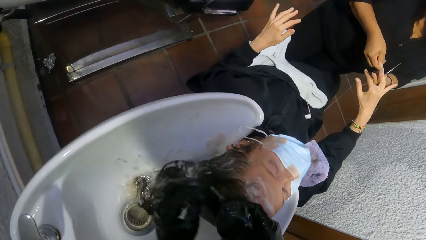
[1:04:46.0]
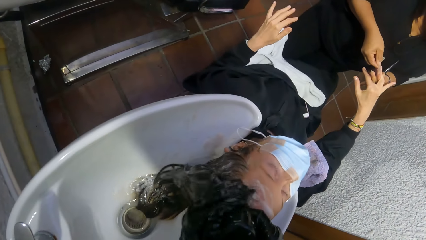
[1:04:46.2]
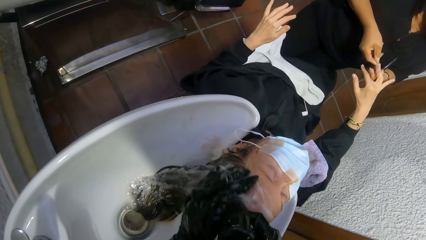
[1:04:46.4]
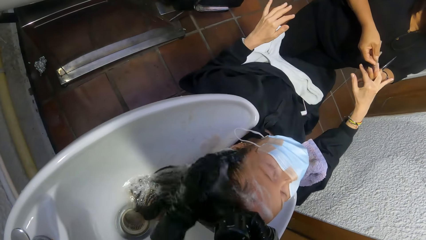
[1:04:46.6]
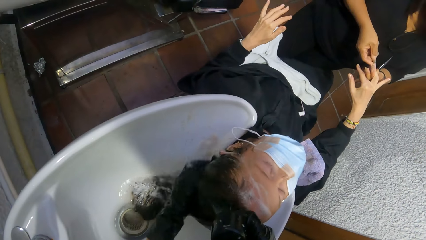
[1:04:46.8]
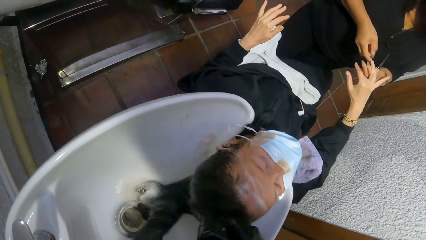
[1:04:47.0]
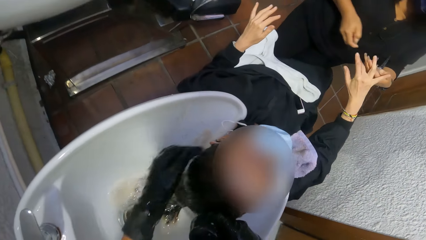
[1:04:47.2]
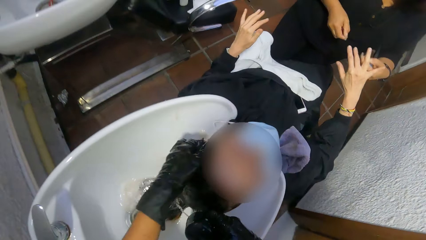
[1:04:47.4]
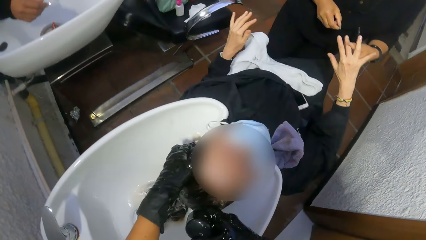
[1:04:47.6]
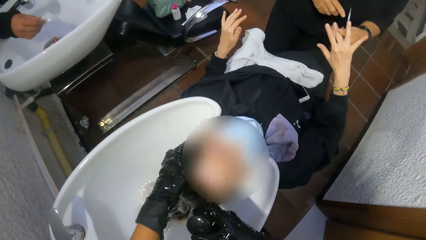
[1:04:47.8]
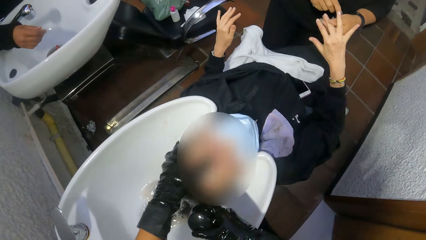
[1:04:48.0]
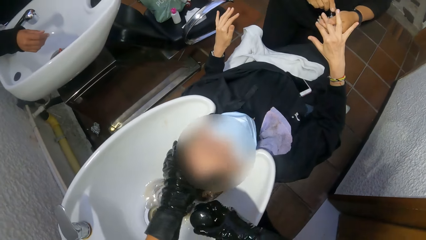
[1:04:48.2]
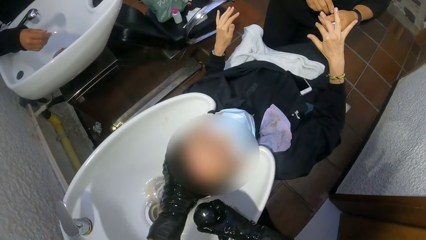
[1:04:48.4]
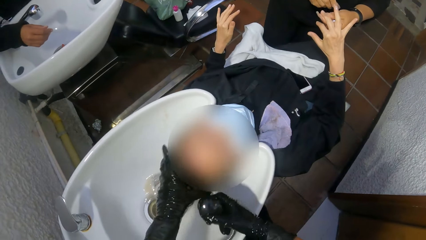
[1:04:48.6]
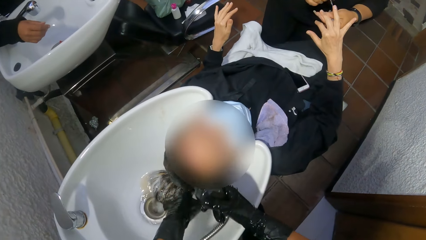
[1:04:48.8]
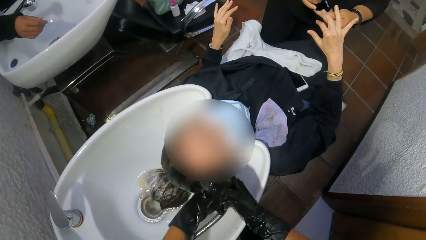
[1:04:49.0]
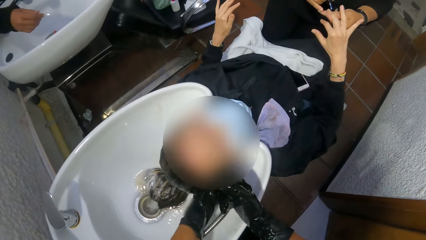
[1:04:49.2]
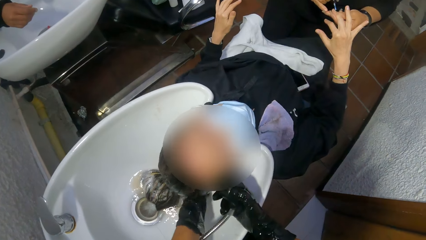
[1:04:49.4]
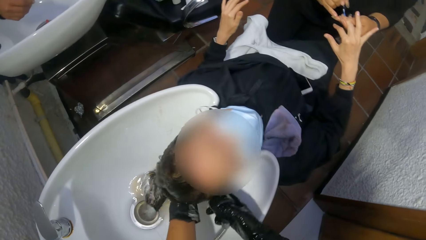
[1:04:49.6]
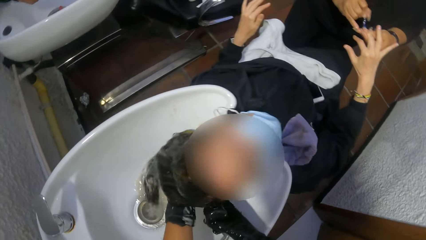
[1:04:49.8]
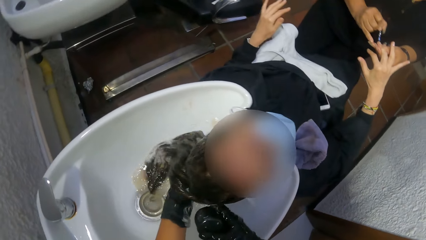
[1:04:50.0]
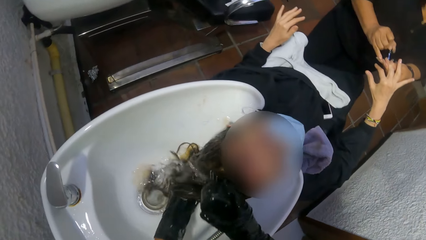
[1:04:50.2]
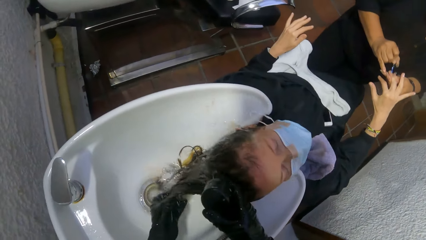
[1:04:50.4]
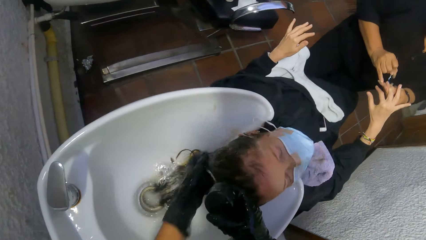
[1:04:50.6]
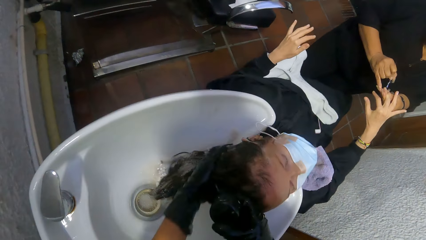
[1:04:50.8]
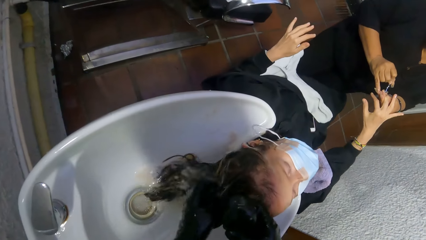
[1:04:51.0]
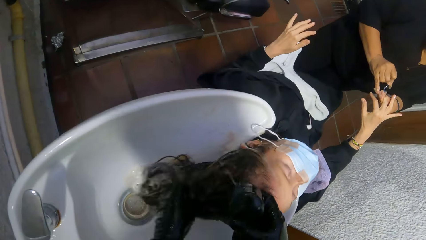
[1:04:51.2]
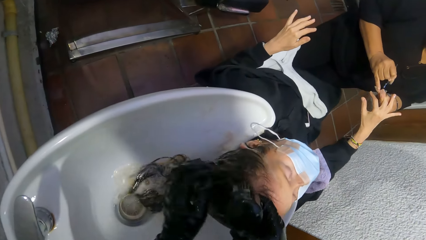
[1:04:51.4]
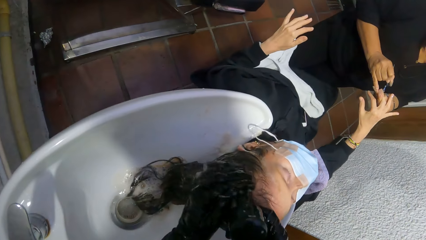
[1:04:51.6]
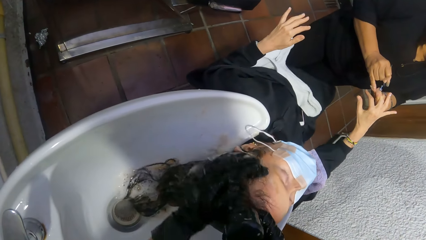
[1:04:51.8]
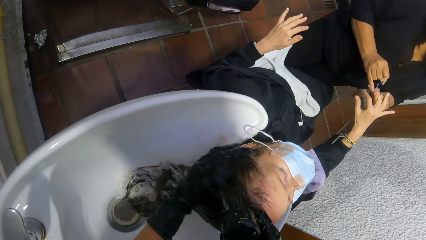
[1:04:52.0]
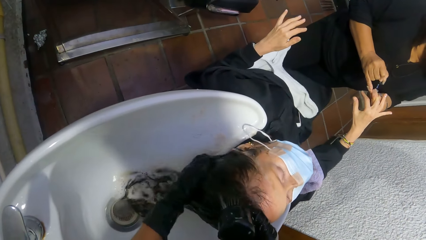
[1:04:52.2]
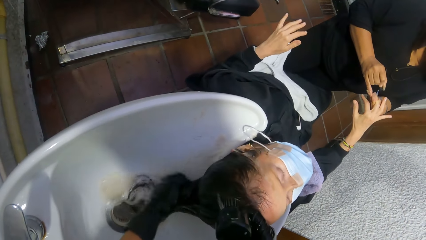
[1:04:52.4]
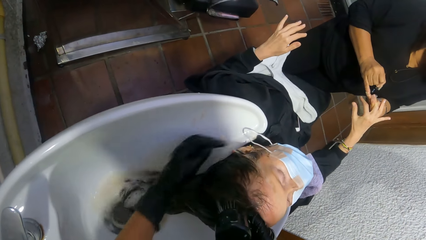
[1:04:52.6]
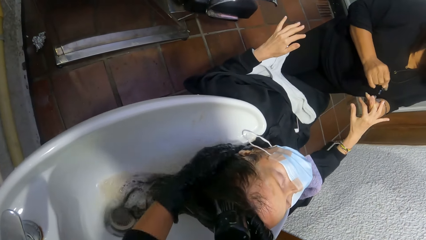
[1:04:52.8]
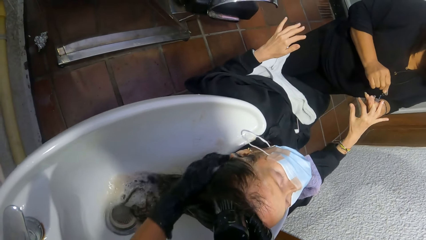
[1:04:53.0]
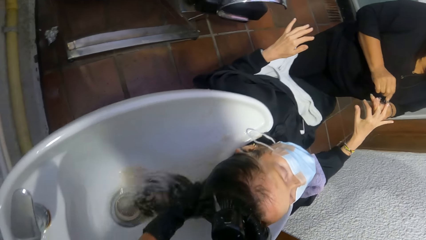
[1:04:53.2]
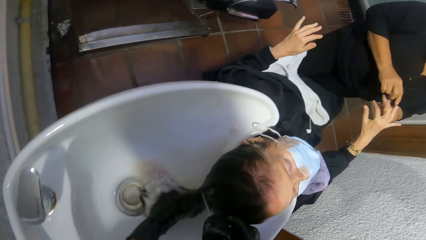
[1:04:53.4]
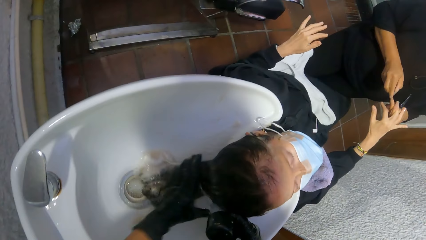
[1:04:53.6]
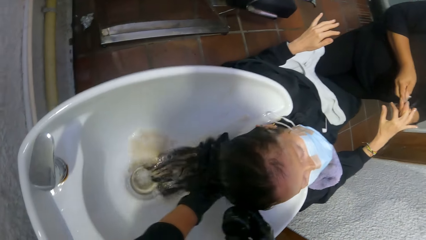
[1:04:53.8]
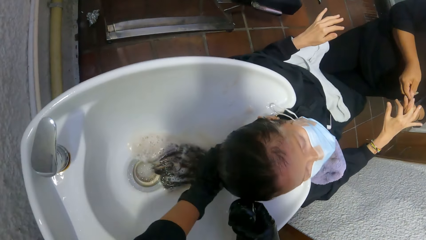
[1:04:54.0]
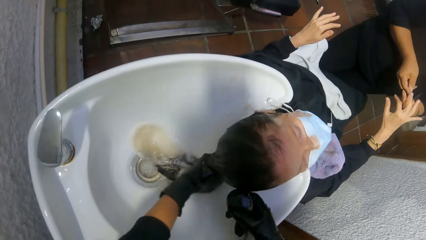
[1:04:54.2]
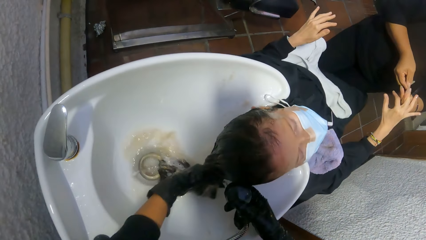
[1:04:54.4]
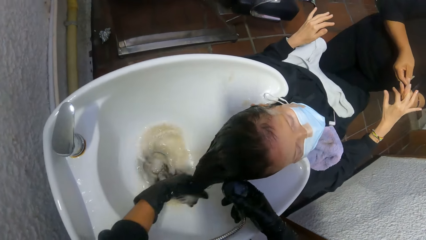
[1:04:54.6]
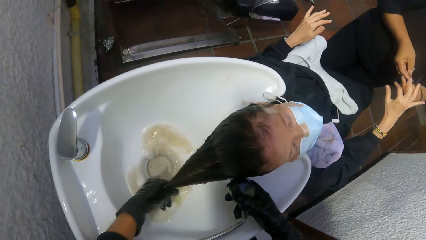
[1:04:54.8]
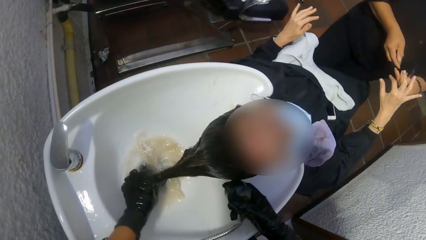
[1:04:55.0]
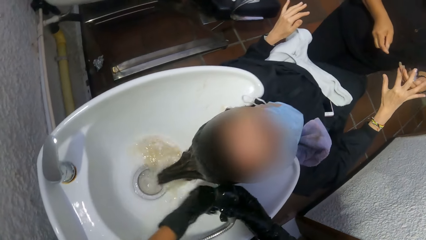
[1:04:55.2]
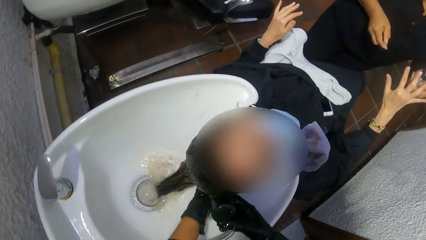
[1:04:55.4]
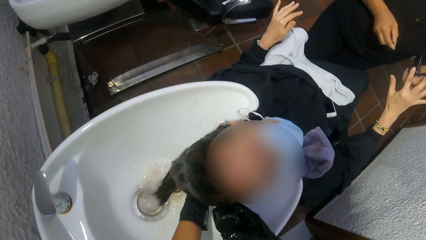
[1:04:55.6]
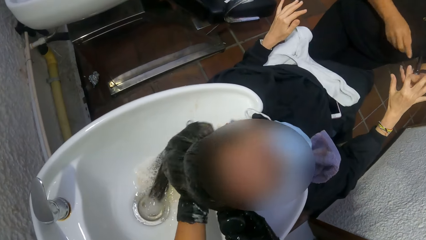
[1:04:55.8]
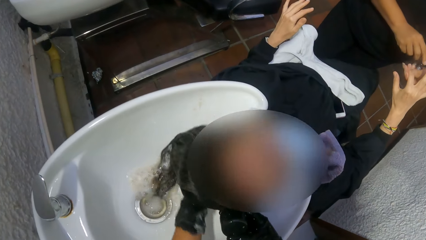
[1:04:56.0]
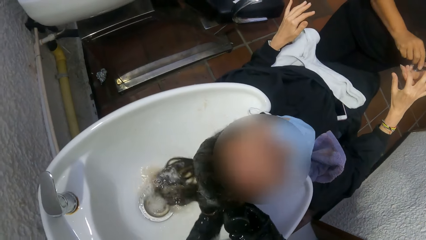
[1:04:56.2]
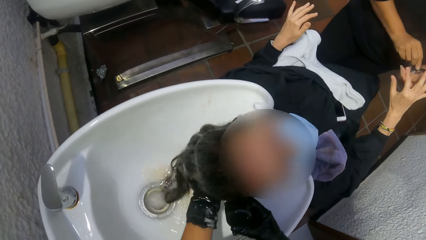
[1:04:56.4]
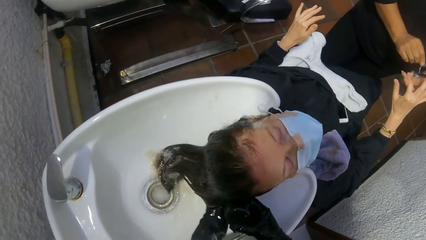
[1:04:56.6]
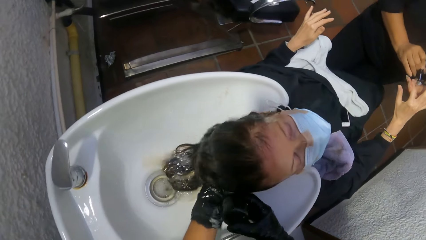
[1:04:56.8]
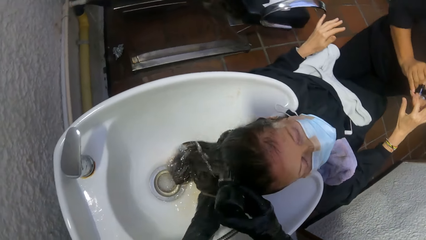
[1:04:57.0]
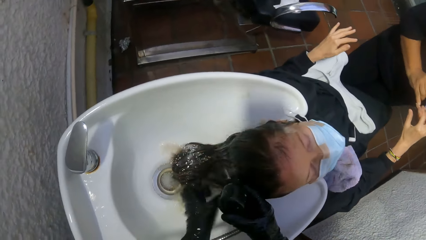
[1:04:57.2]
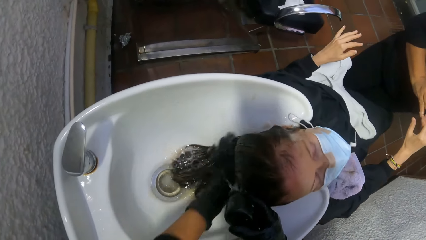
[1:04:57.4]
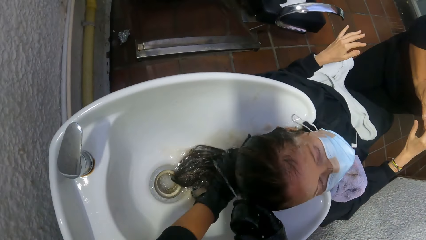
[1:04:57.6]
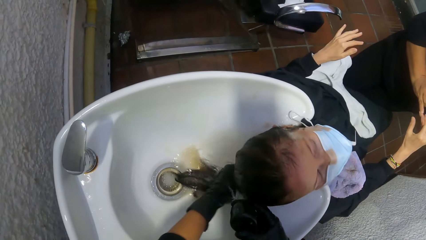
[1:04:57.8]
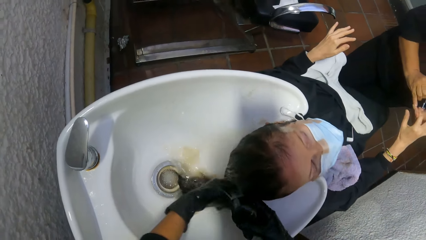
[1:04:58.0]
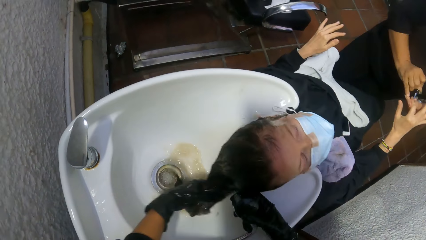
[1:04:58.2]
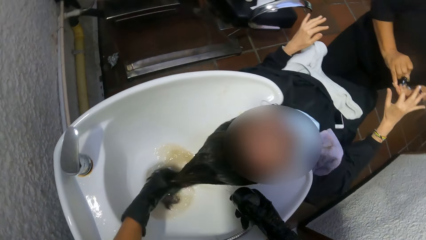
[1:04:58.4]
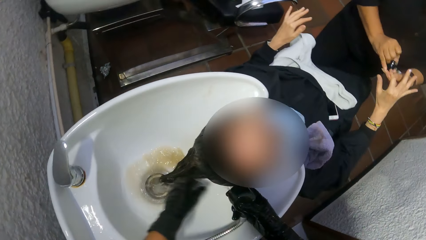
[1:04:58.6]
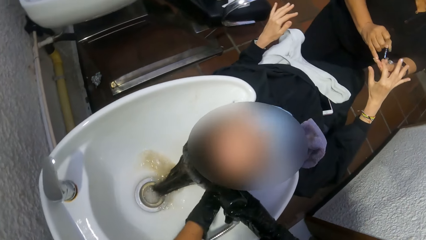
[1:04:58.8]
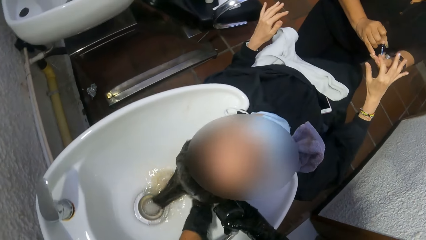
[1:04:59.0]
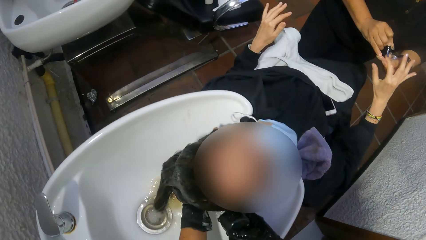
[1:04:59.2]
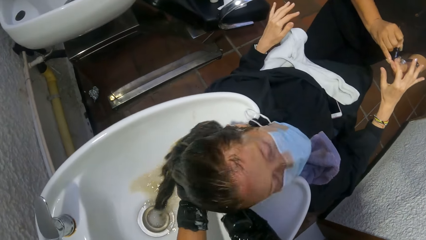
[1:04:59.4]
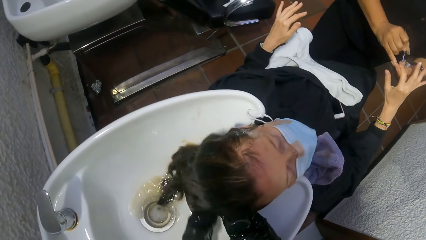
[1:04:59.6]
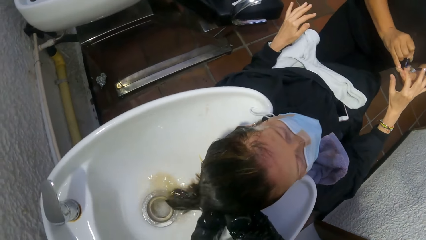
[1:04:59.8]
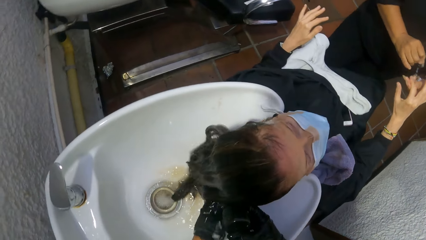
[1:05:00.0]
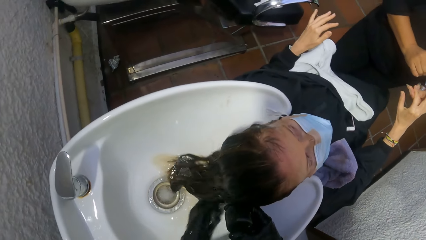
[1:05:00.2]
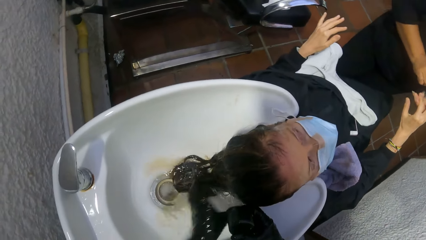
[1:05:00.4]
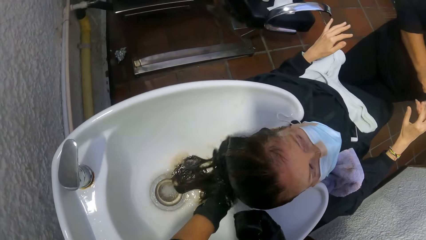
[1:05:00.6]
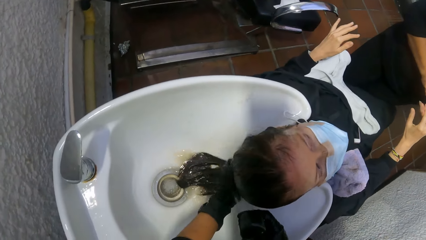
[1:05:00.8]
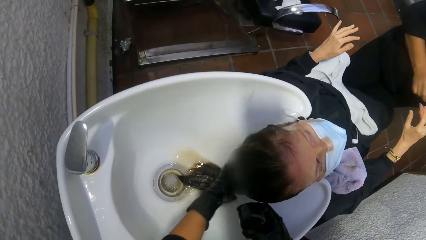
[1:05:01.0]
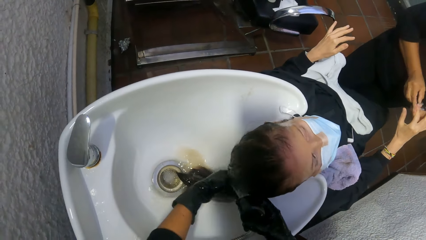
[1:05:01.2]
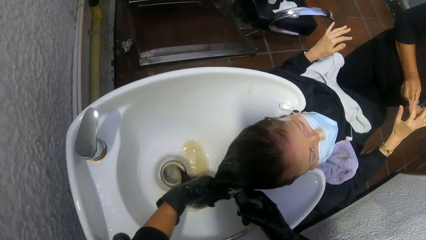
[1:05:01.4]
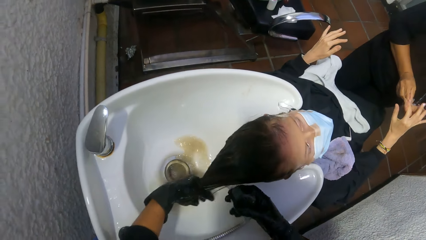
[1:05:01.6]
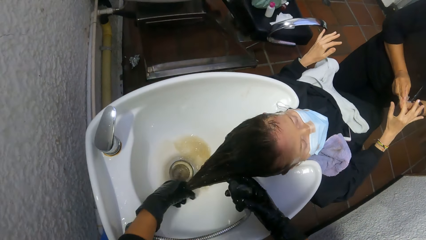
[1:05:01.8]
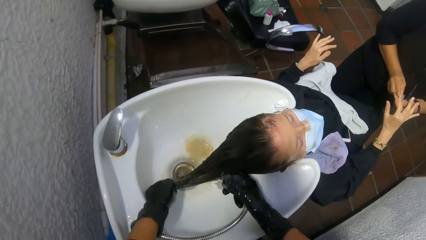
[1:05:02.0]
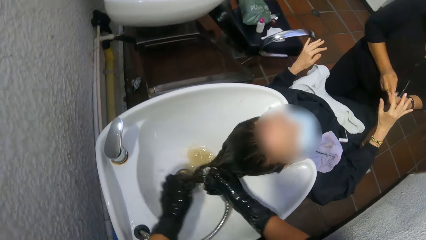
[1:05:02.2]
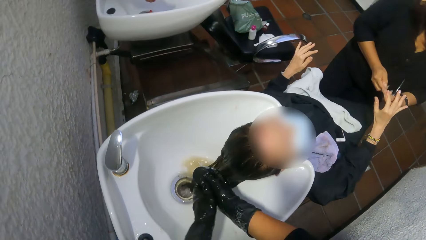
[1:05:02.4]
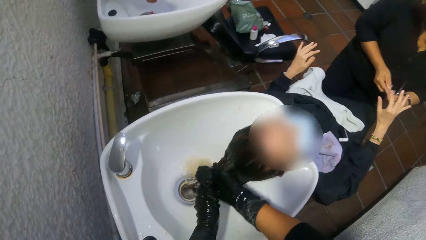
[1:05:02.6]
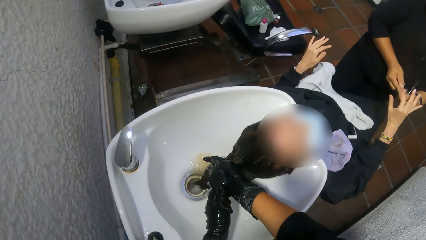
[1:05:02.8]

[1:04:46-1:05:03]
The camera wearer passes the hose from her right hand to her left hand.
